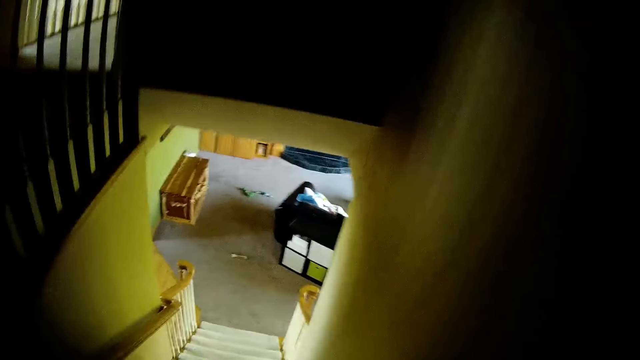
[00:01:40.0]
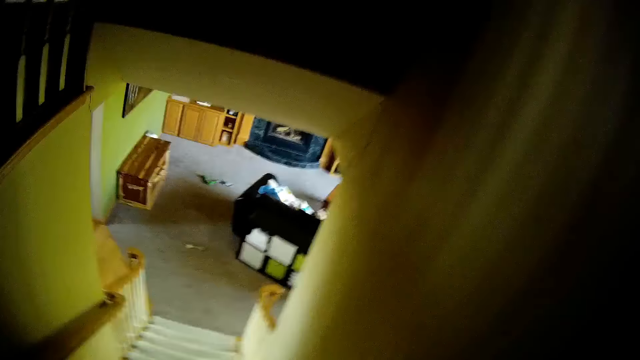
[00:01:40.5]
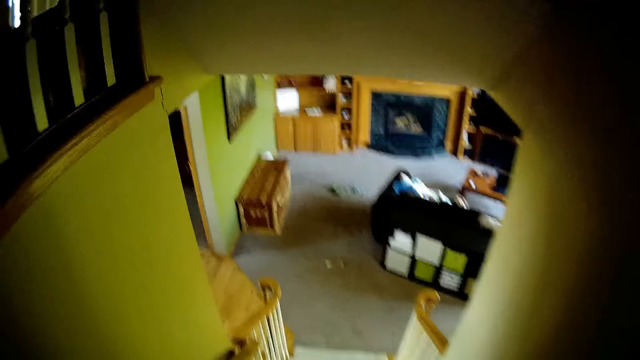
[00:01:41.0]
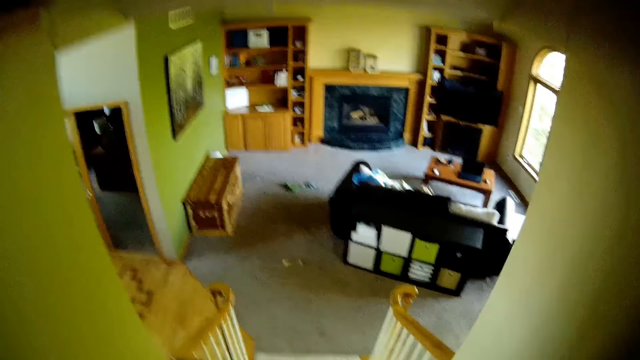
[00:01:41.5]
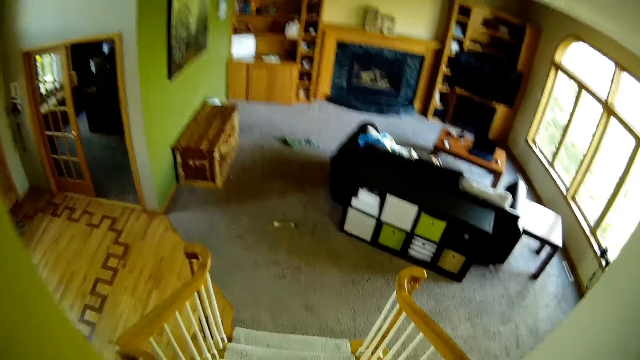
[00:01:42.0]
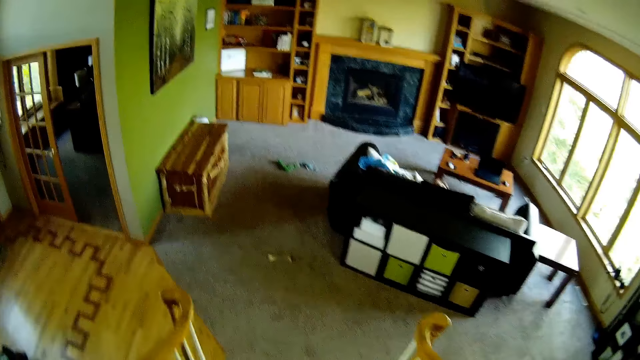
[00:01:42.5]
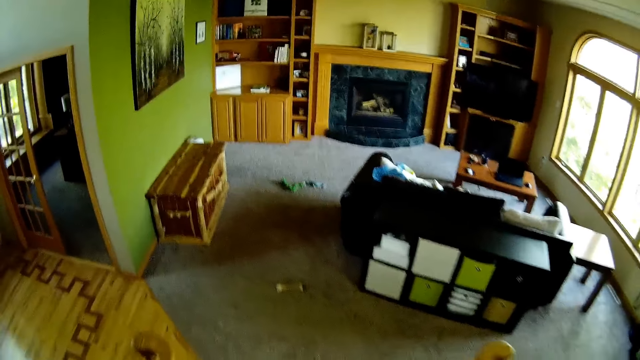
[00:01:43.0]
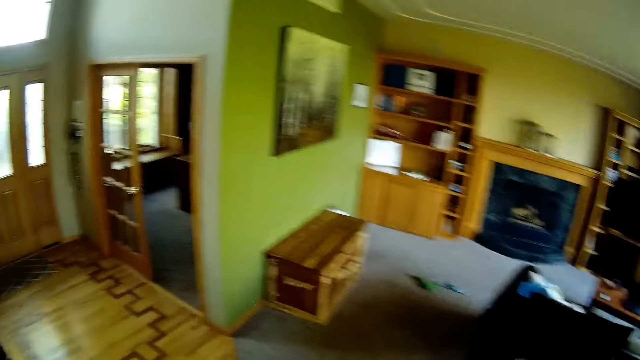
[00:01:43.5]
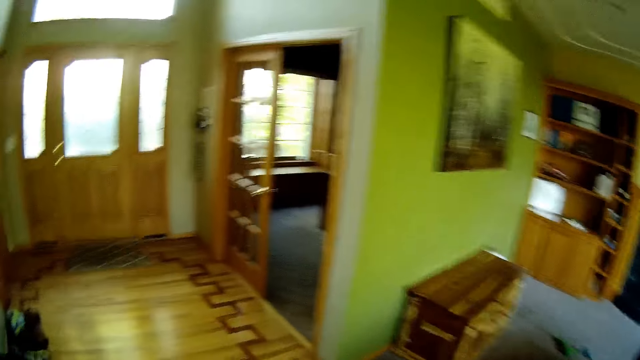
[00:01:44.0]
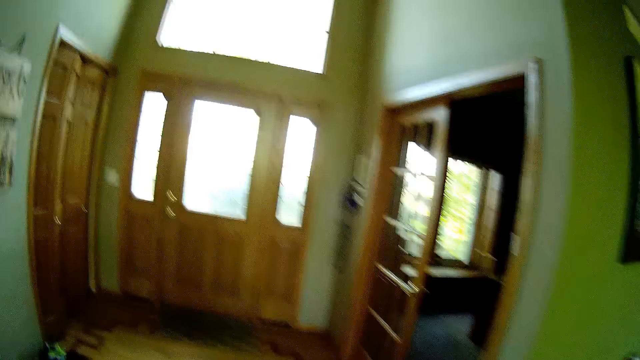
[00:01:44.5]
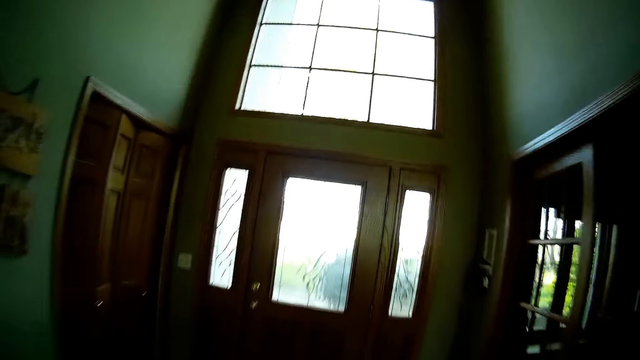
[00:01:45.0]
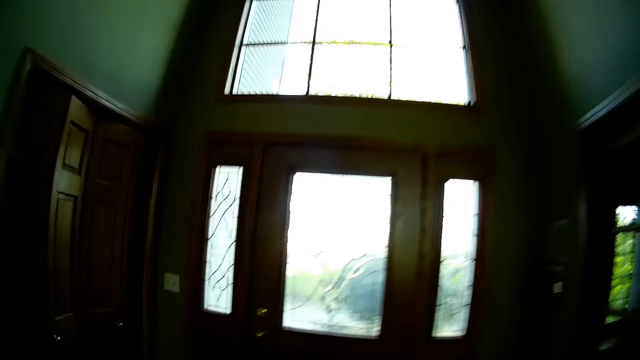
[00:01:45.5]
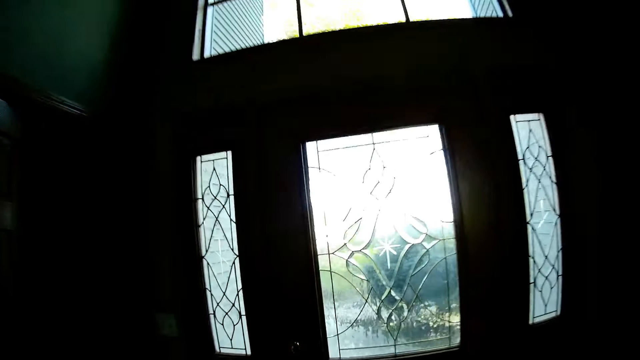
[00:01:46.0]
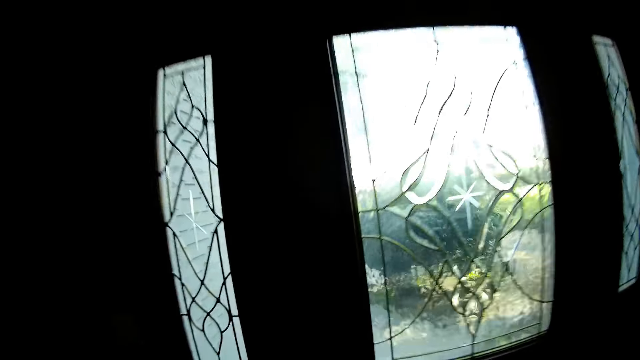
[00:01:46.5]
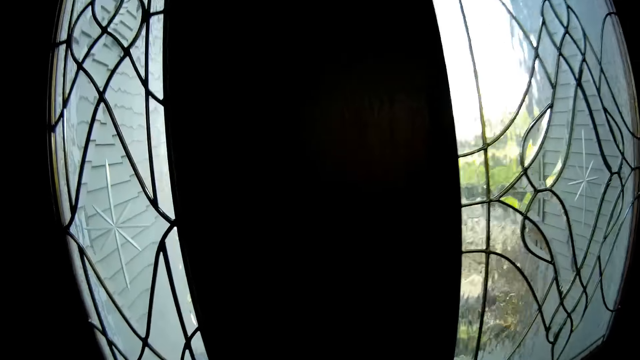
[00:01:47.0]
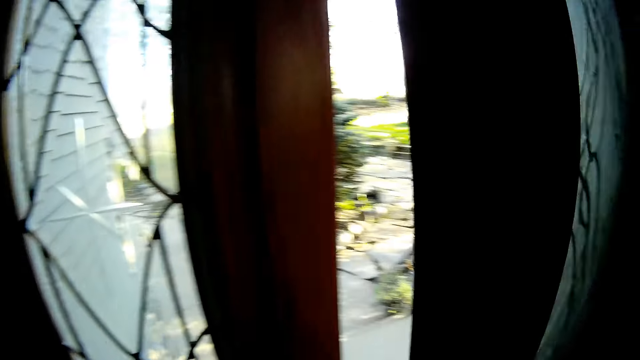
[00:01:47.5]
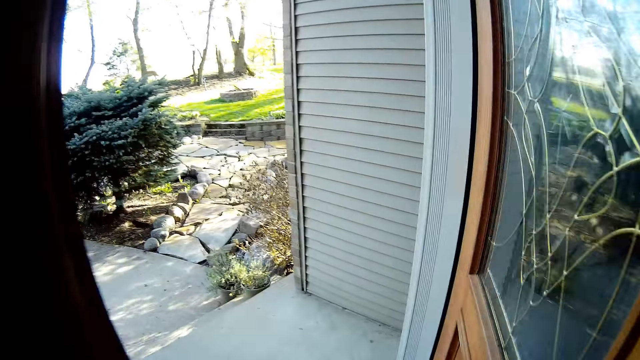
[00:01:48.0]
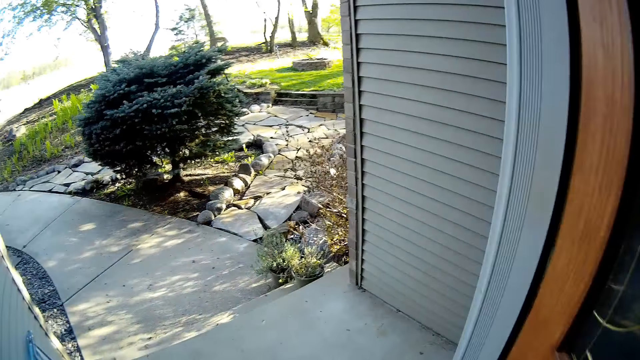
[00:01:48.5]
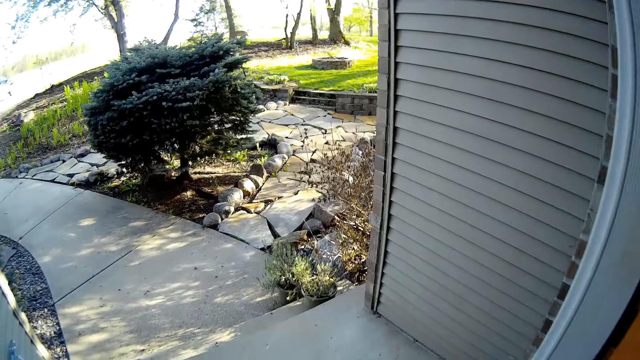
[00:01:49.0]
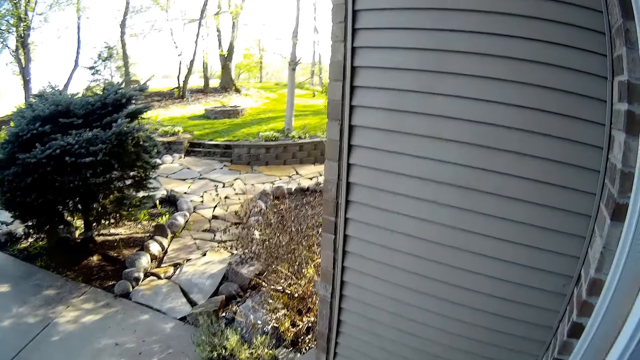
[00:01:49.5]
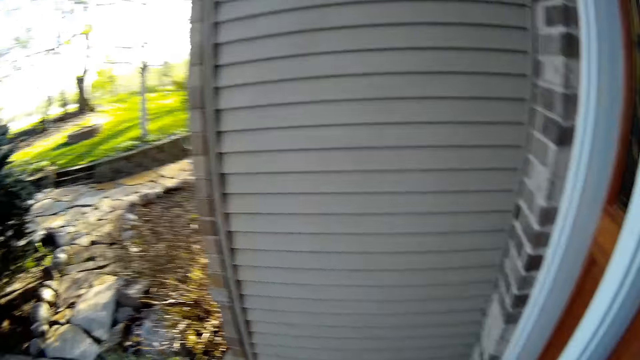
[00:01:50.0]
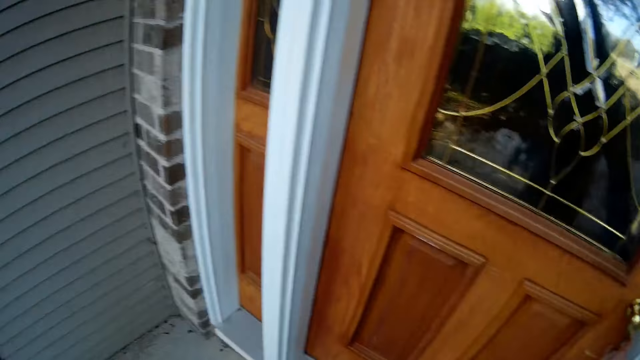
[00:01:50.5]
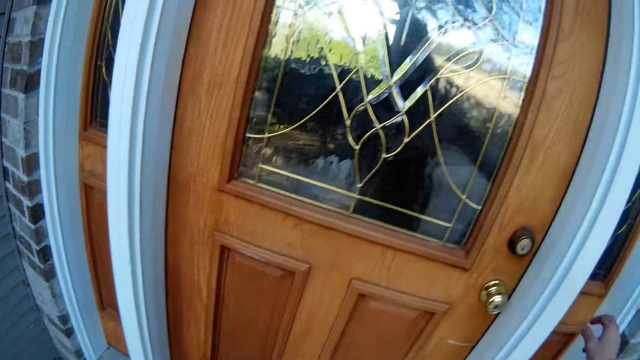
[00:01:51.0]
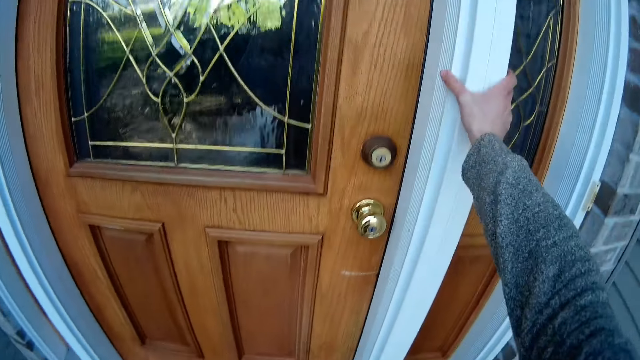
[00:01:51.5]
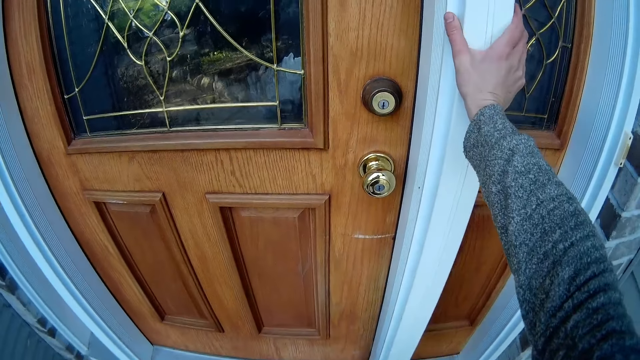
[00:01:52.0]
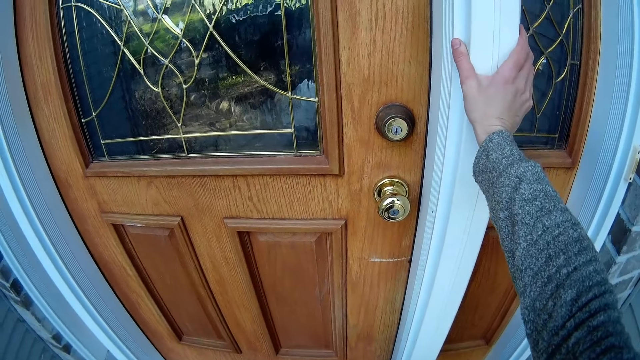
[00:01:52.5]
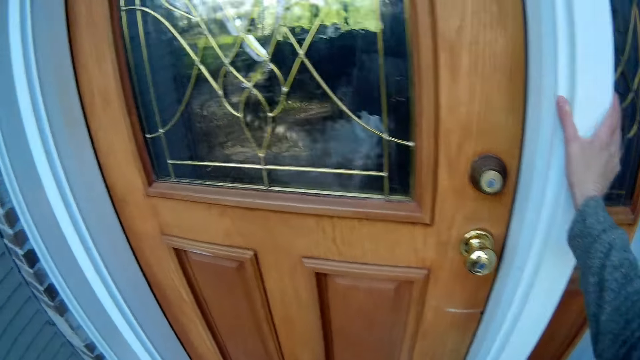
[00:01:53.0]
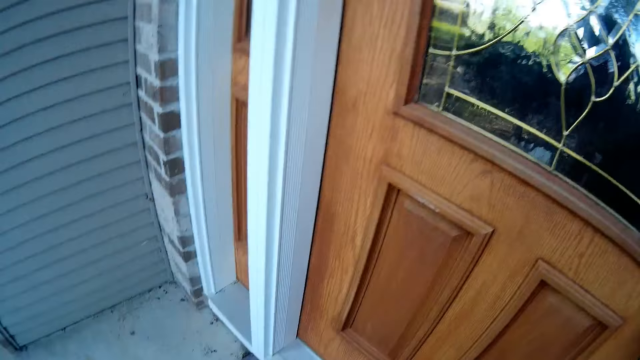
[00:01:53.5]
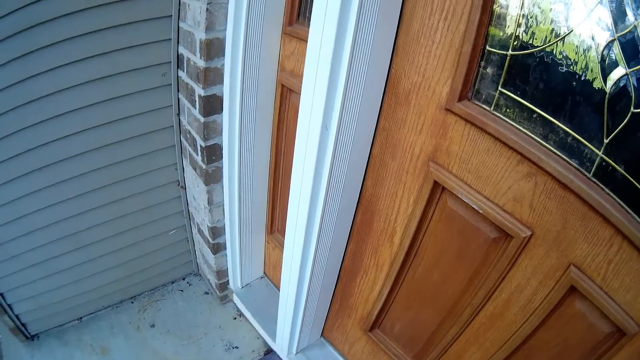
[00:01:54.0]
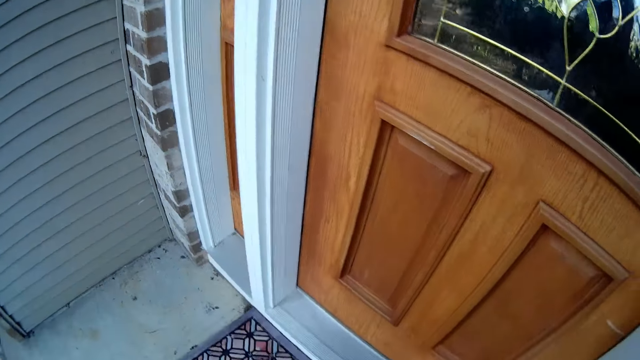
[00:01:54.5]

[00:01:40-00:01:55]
The camera wearer walks towards the door from the stairs. He opens the door of the house with his hand. He walks towards the garden. He holds the door jambs with his right hand.

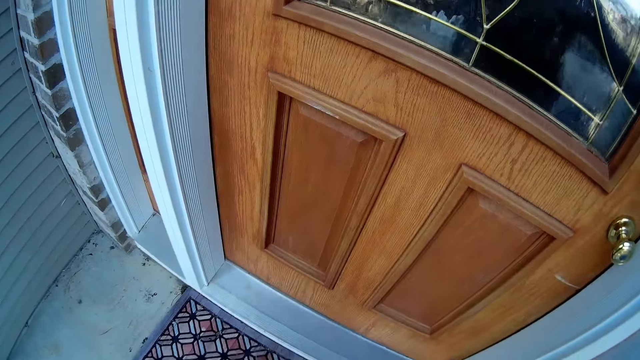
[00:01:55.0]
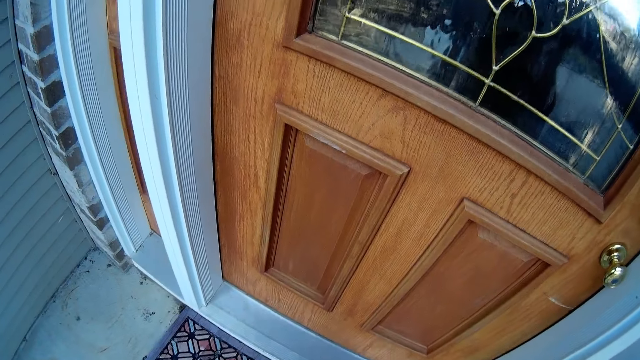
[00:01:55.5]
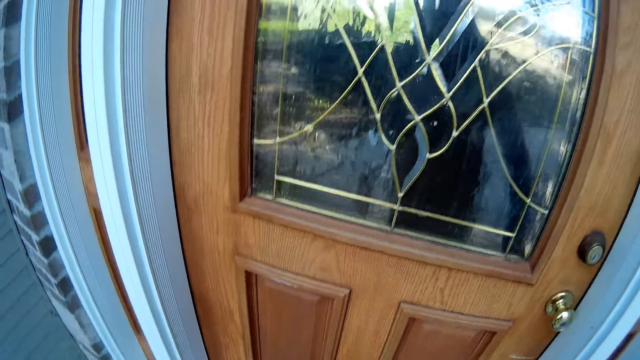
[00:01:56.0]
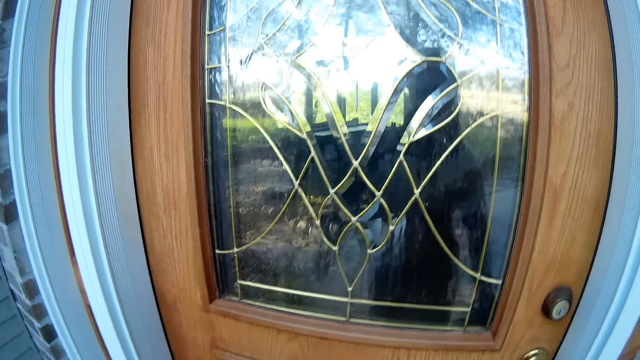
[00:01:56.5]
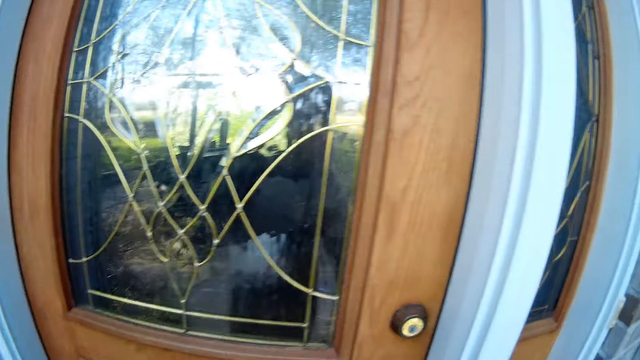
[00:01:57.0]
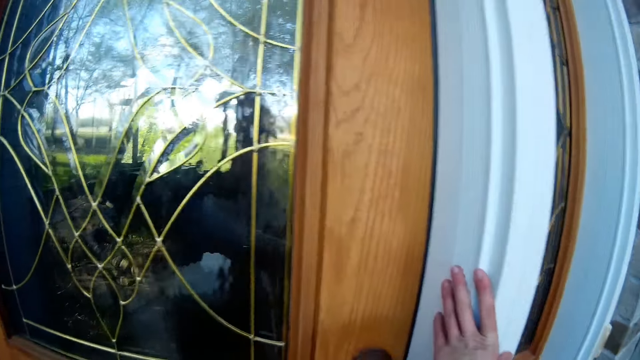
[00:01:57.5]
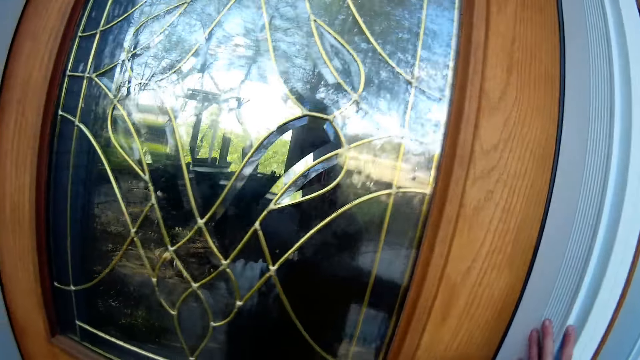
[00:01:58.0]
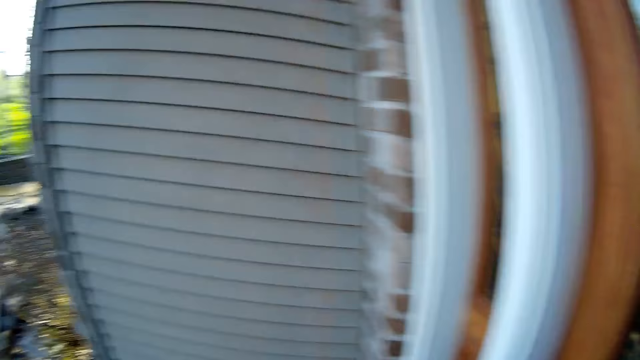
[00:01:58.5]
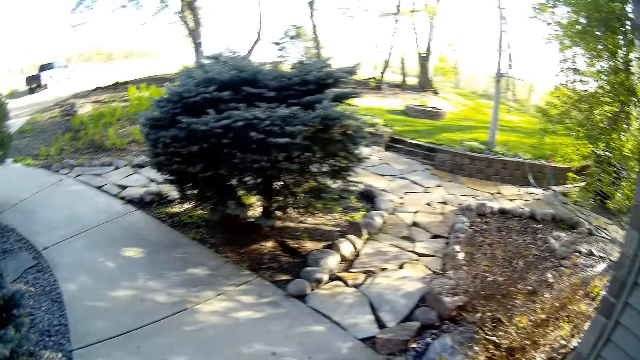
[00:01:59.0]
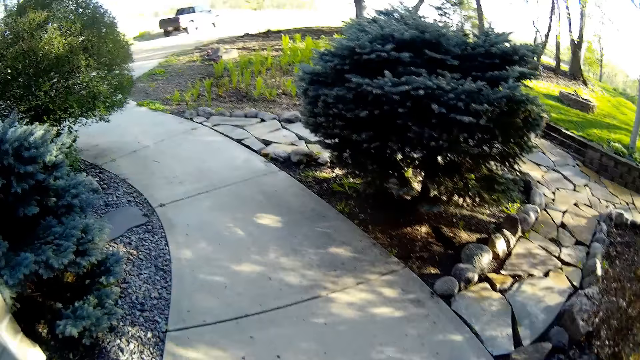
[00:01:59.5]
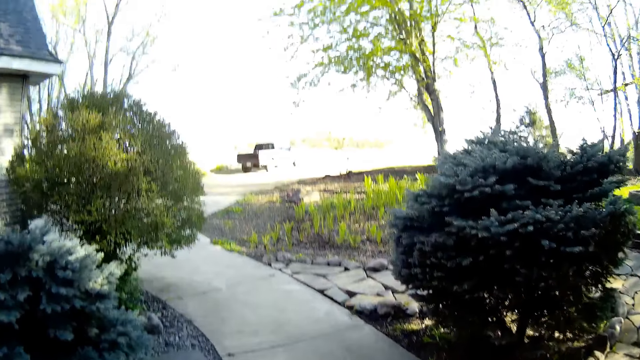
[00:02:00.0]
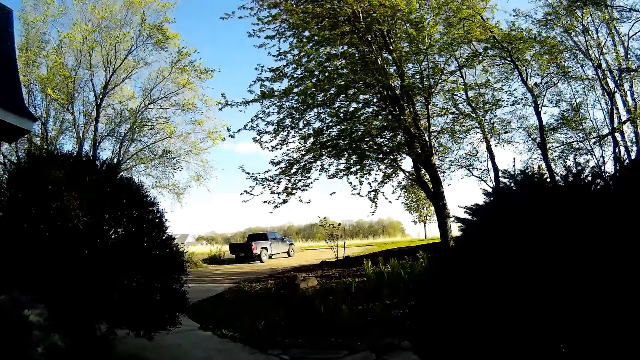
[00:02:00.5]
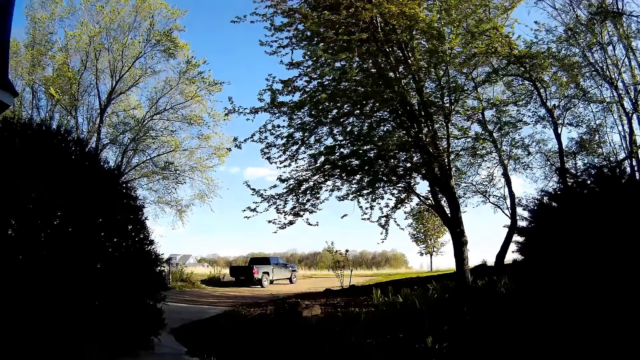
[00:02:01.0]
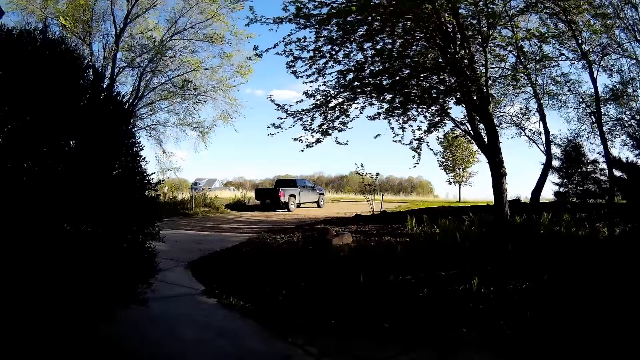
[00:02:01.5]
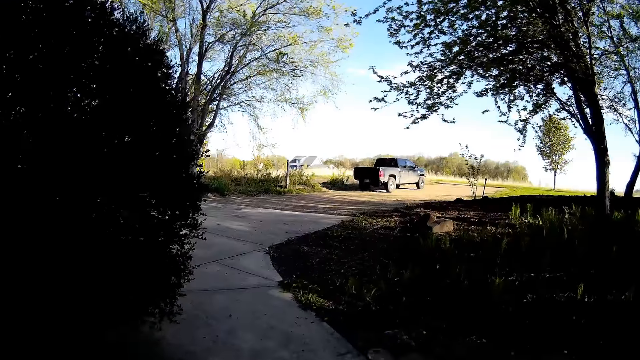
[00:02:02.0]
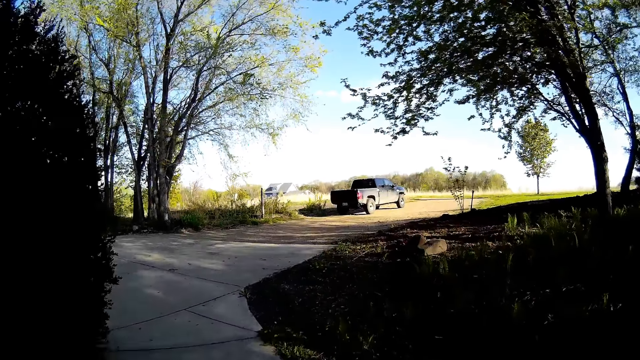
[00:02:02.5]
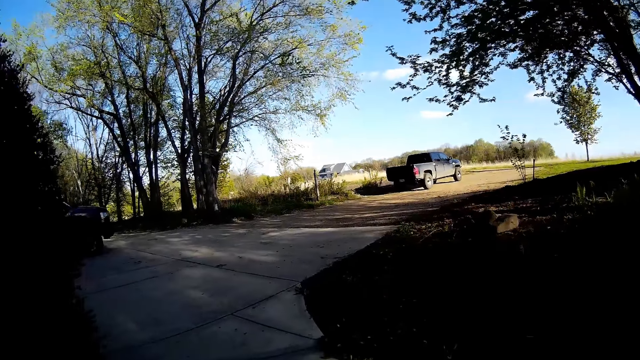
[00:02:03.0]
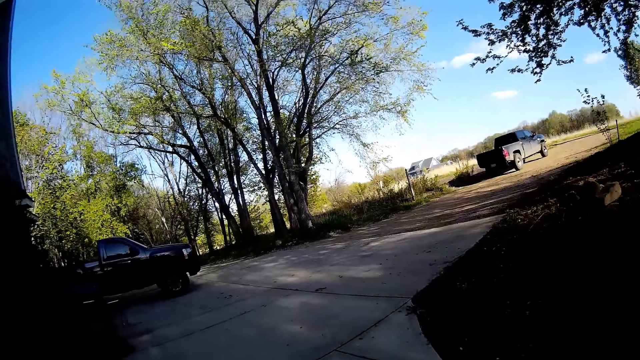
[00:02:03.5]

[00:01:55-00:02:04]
The camera wearer holds the door jambs with his left hand. He walks towards the lawn from the door.
